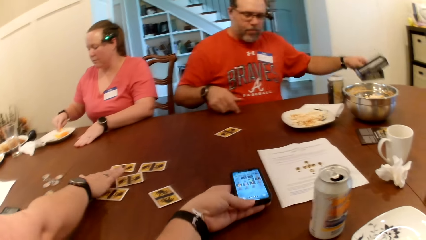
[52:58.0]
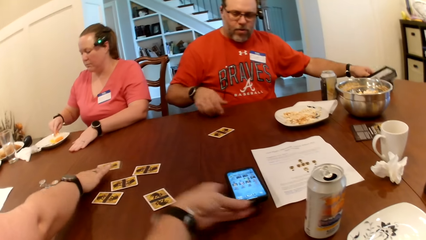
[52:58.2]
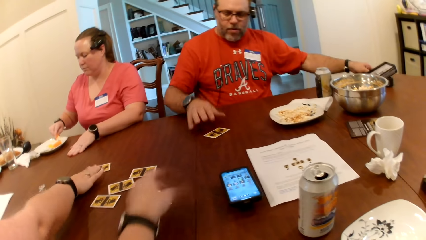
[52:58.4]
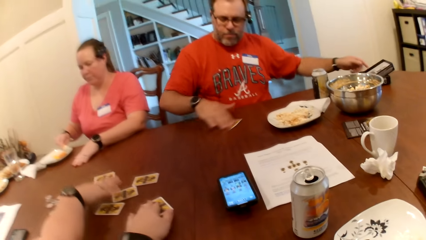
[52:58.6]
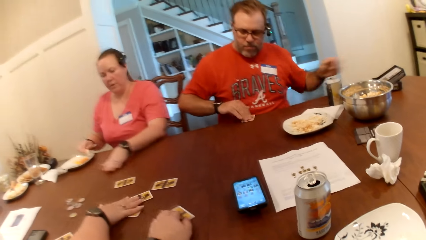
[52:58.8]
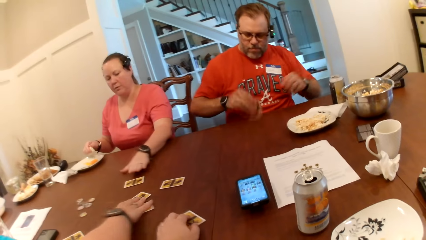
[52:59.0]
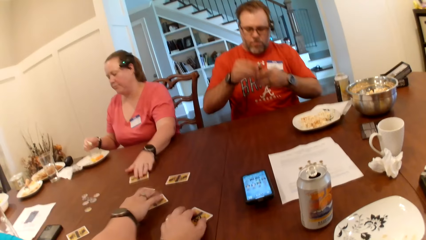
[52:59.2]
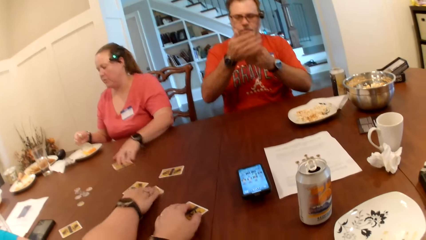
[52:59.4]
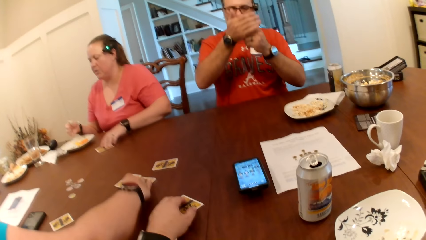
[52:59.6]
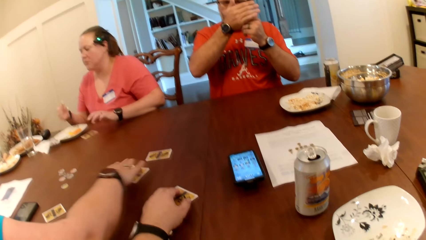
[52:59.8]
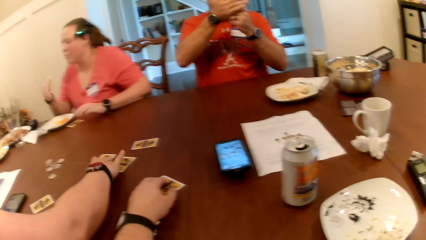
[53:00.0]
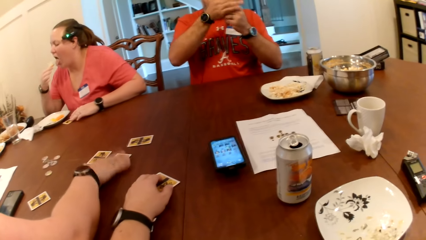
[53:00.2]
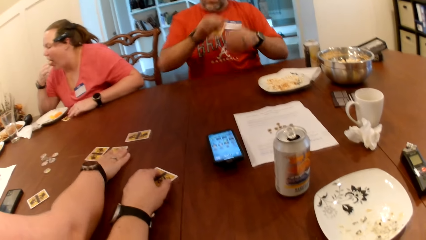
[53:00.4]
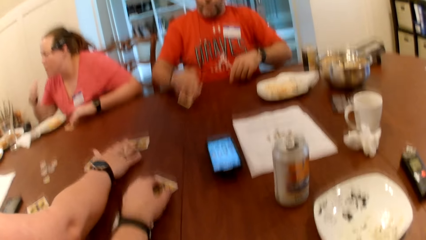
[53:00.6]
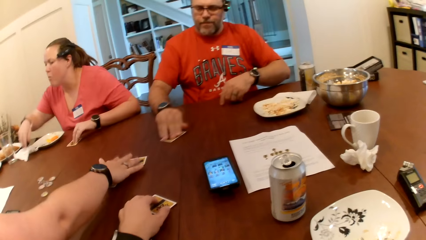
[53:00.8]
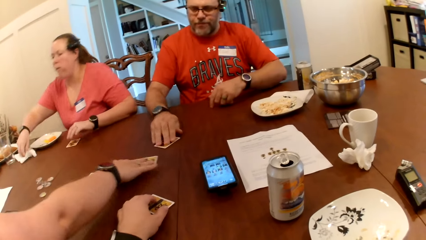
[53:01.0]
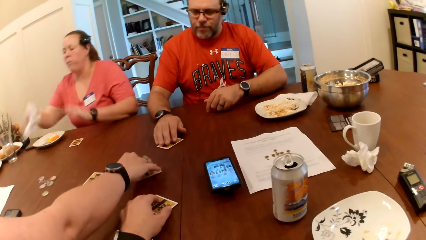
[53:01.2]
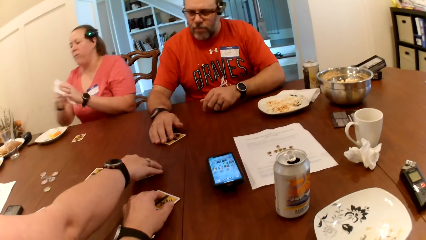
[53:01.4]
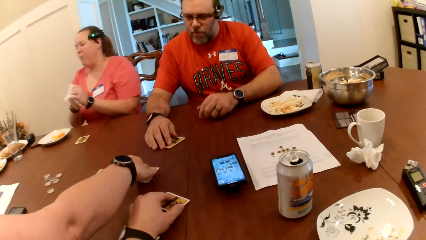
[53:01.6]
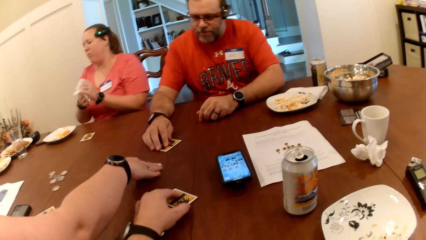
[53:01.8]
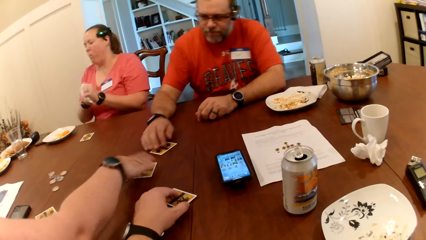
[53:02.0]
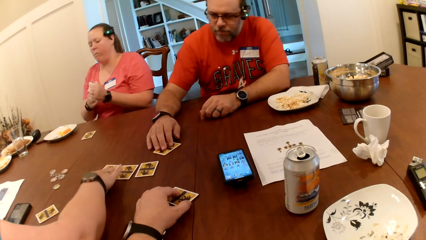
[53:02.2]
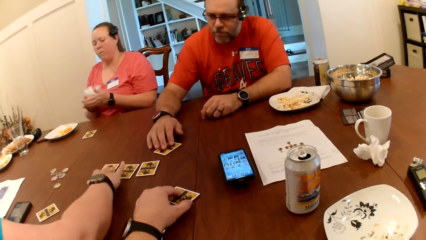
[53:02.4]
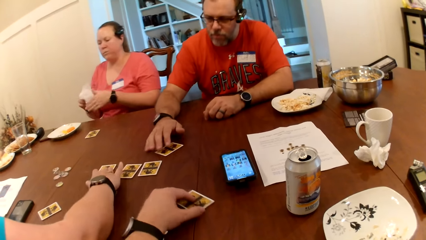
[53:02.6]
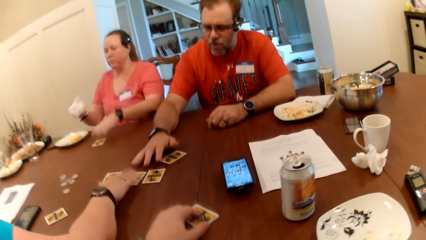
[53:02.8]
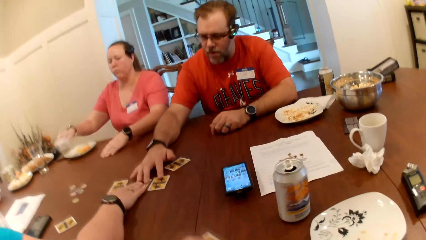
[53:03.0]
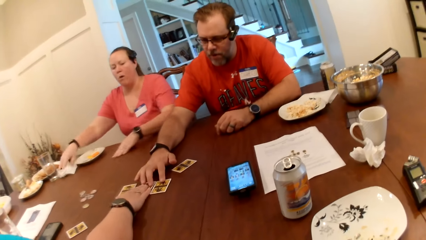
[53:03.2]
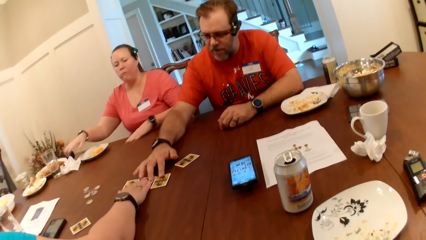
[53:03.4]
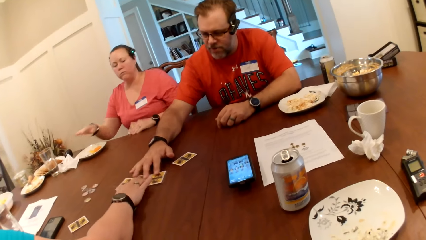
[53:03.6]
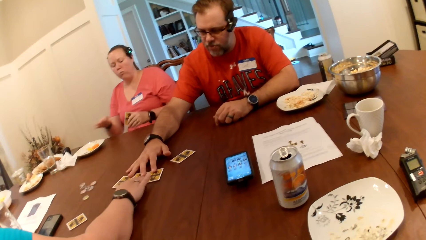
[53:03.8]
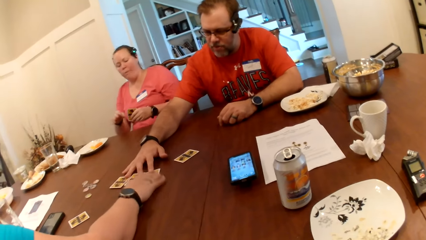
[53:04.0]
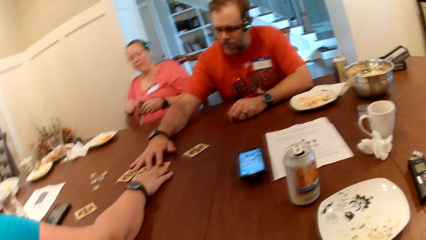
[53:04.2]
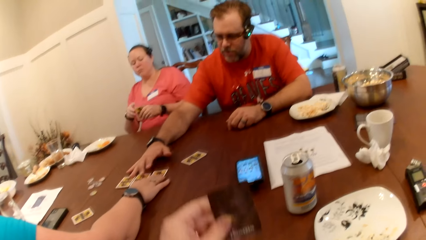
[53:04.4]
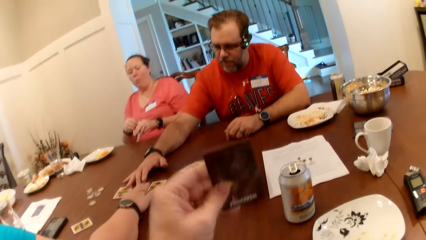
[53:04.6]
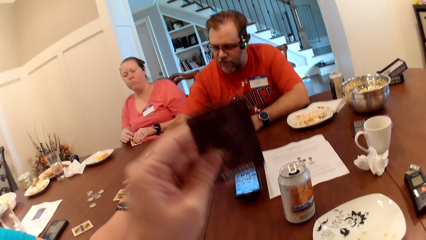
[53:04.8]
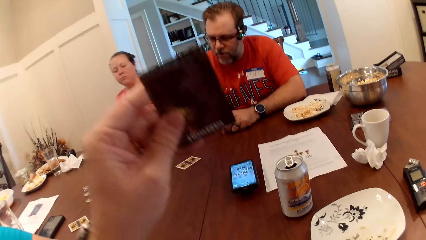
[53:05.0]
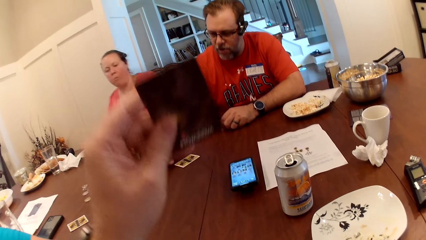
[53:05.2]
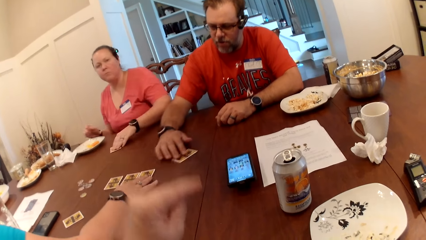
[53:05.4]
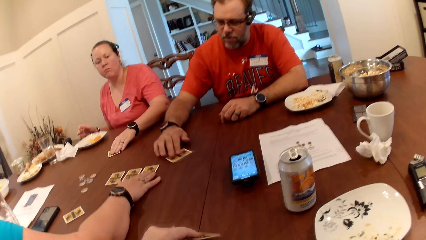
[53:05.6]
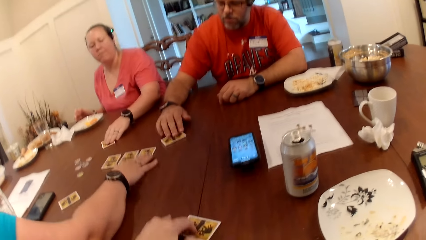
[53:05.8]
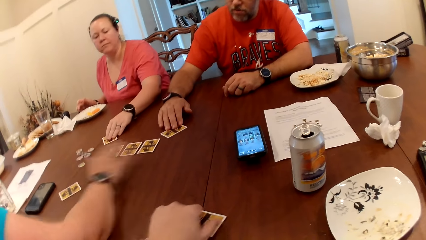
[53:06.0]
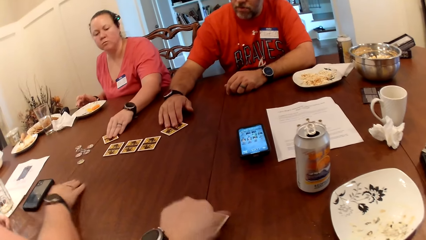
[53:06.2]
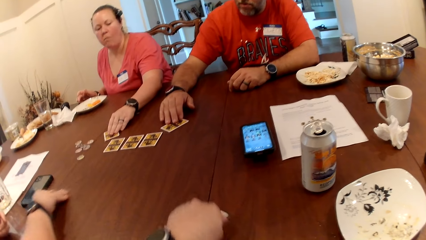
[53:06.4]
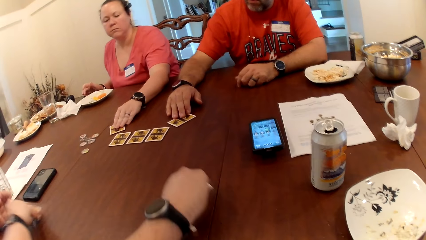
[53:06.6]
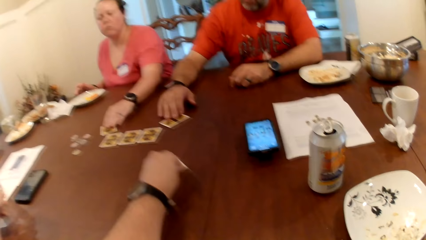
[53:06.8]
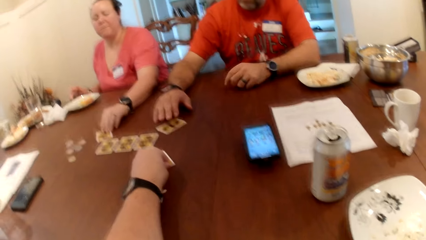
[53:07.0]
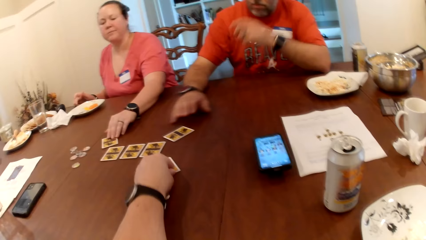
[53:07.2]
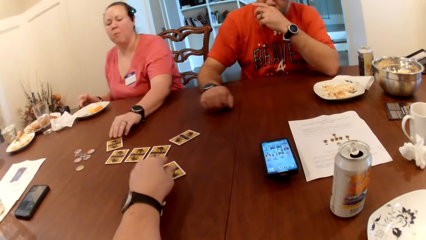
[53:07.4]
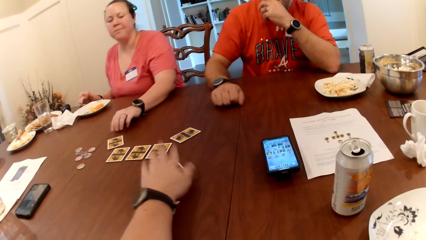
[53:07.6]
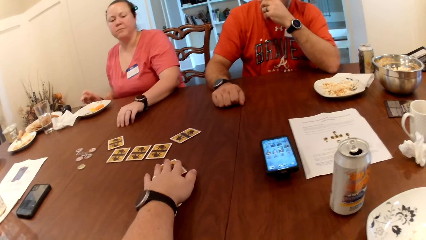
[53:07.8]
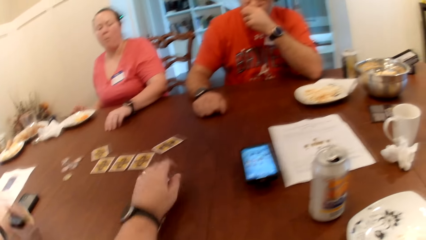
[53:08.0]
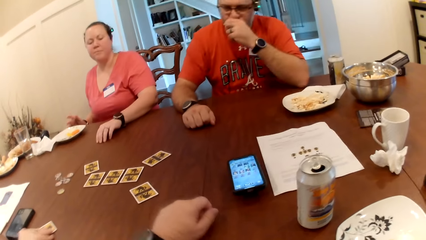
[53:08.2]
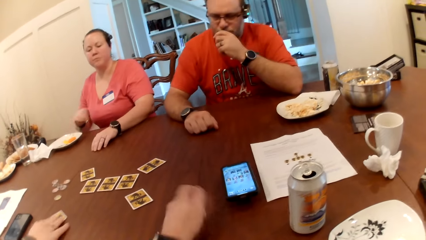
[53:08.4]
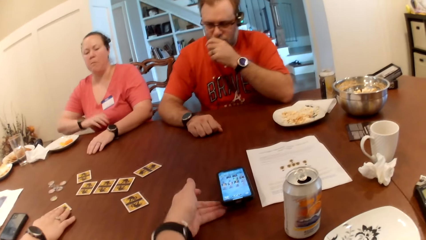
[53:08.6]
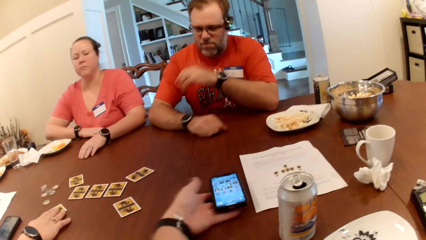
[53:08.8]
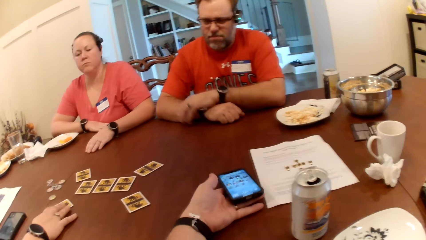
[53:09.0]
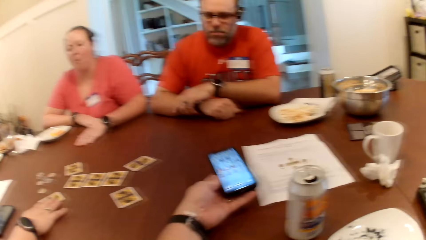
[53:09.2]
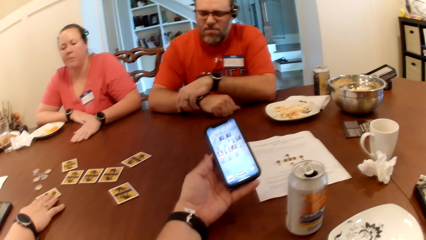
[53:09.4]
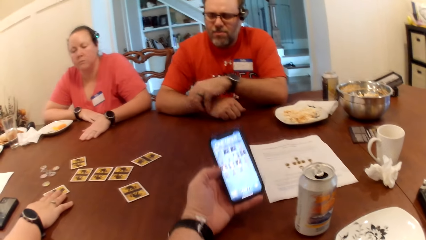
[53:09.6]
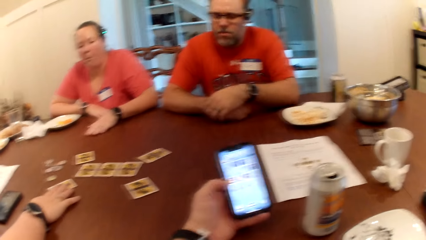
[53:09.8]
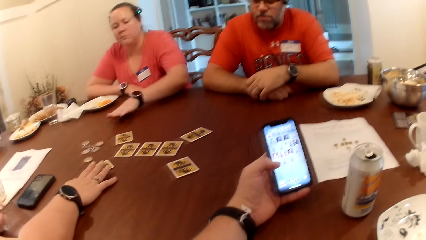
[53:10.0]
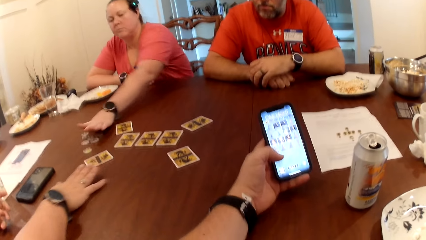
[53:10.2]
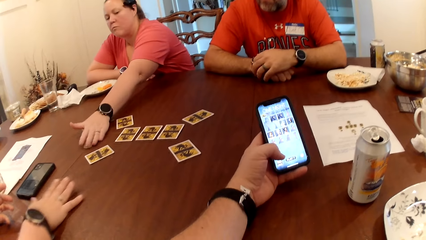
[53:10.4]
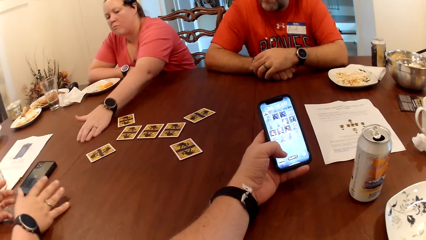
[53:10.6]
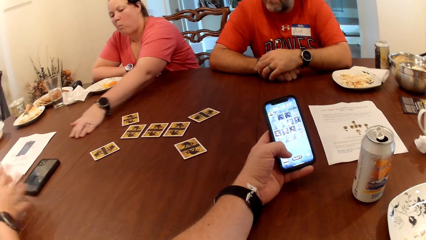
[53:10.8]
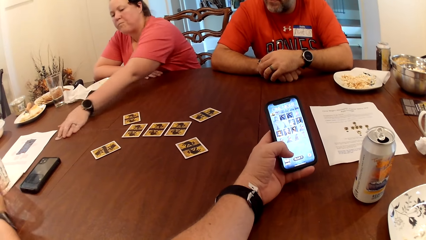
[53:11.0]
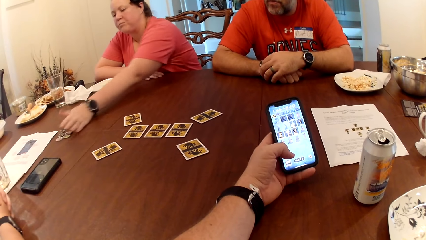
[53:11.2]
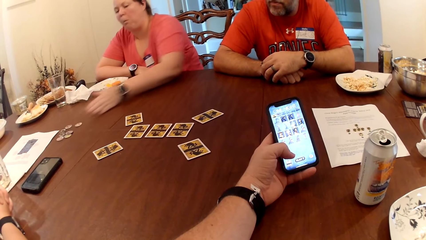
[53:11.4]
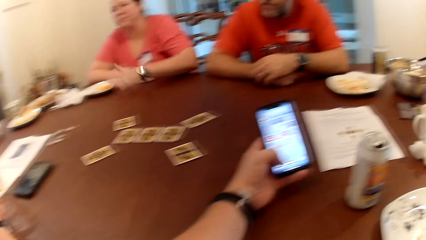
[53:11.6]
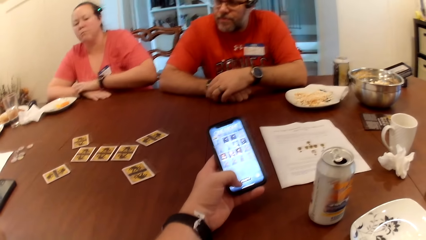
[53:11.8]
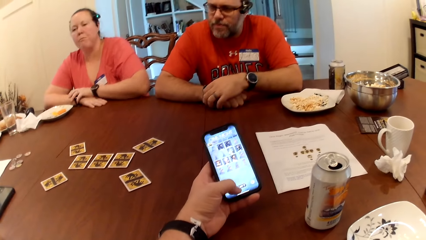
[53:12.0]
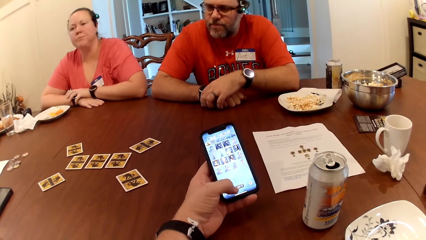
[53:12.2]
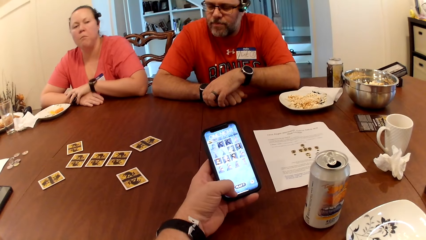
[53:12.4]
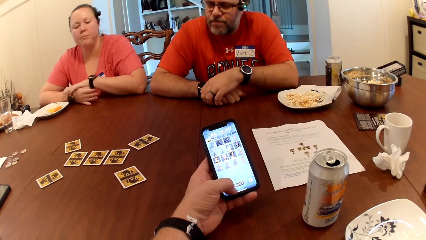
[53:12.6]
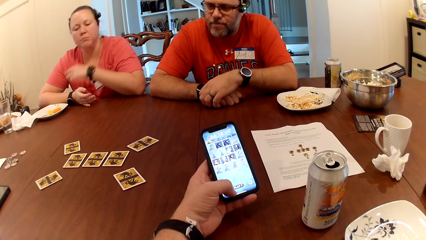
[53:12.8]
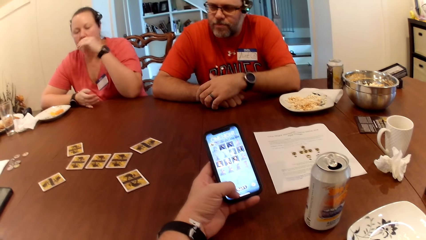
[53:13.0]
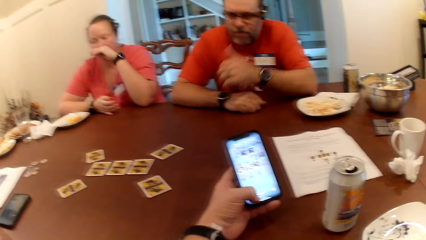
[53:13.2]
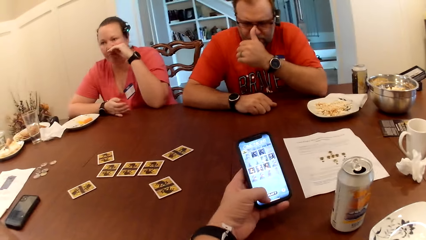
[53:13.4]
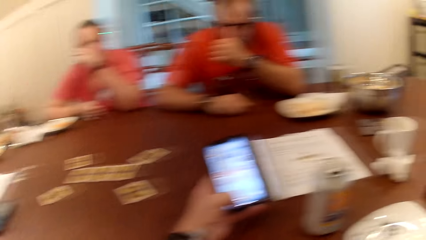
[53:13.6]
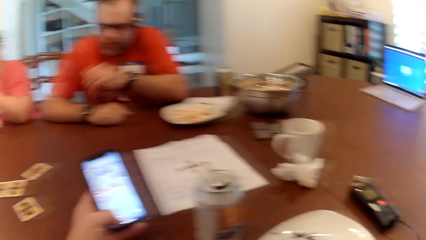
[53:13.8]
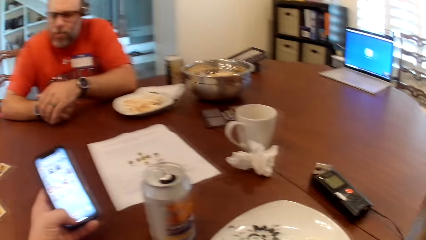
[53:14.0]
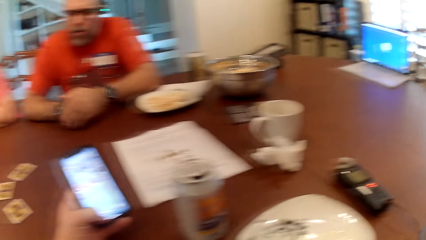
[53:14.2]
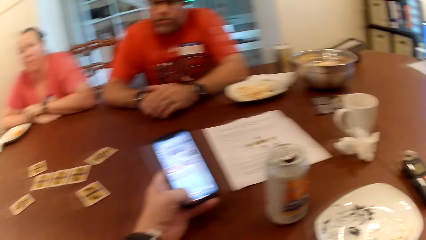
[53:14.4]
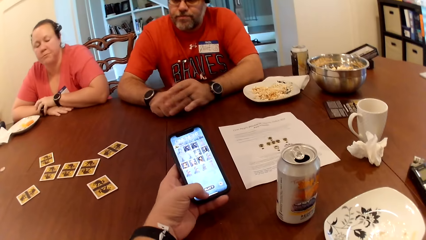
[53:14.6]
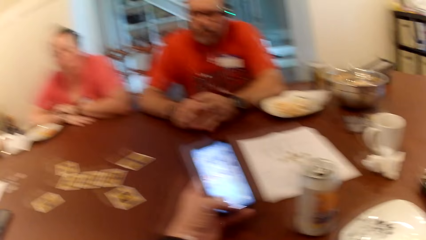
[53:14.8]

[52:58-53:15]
A woman packs some sauce on the plate with a cucumber in her right hand. The camera wearer drops the phone on the table with his left hand. Another woman slides a card on the table to the first woman. The man drops the box of cards on the table with his left hand. He picks up the card on the table with his right hand. The camera wearer moves the card on the table with his left hand. The other woman arranges the cards on the table with her right hand. The first woman drags the card on the table with her left hand. She eats the cucumber with her right hand. The man drops the card on the table with his right hand. The first woman picks up the tissue on the table with her right hand. She cleans her hands with the tissue. The camera wearer moves the card on the table with his left hand. The man adjusts three cards on the table with his right hand. The first woman drops the tissue on the table with her right hand and picks up the card on the table with her left hand. She drops the card on the table with her left hand. The man moves the card on the table with his right hand. The camera wearer drops the card on the table with his left hand. The other woman picks up the card on the table with her right hand. The camera wearer moves the card on the table with his left hand. The man touches his nose with his left hand. The other woman drops the card on the table with her right hand. The camera wearer picks up the phone on the table with his left hand. He operates the phone with his left hand. The first woman moves the poker chips on the table with her left hand.
